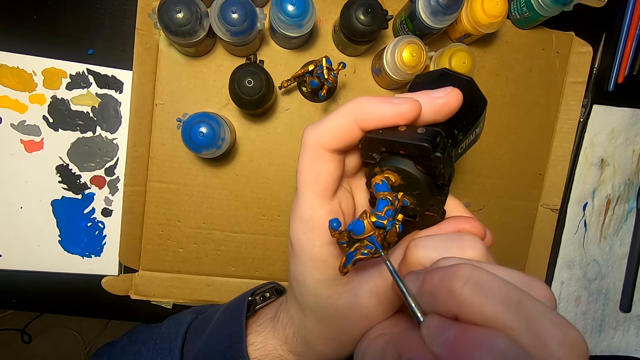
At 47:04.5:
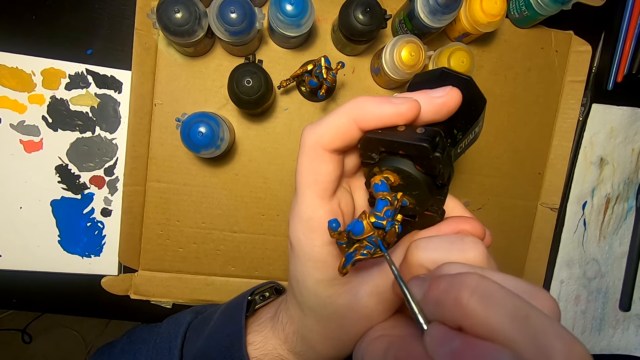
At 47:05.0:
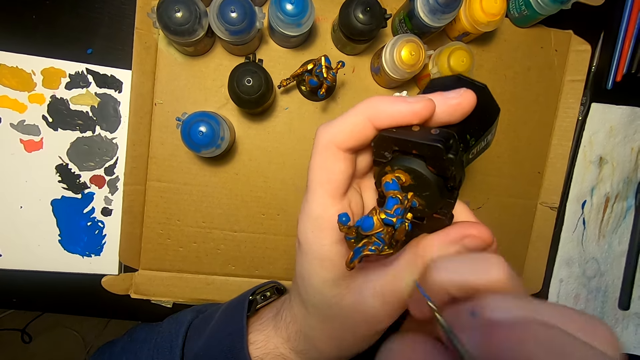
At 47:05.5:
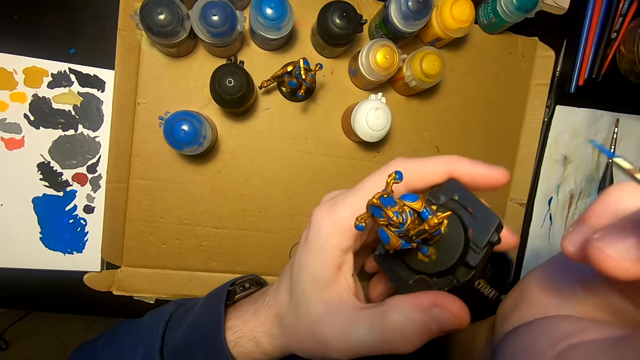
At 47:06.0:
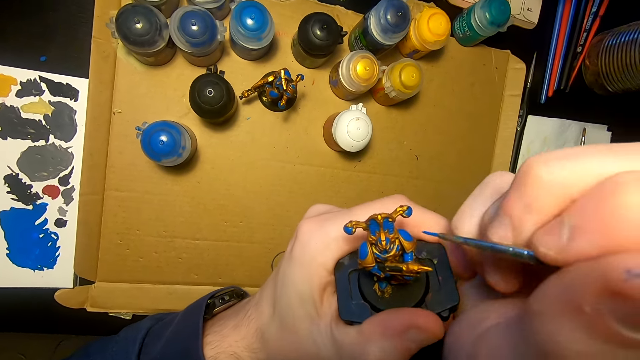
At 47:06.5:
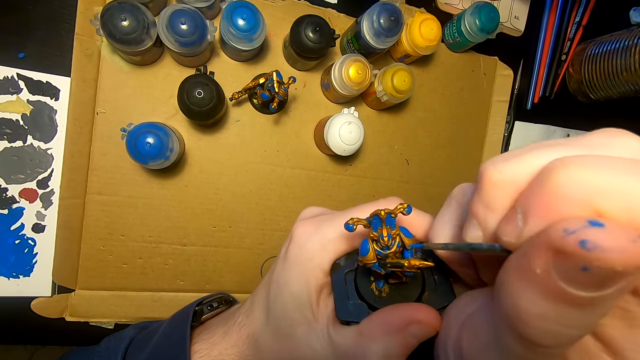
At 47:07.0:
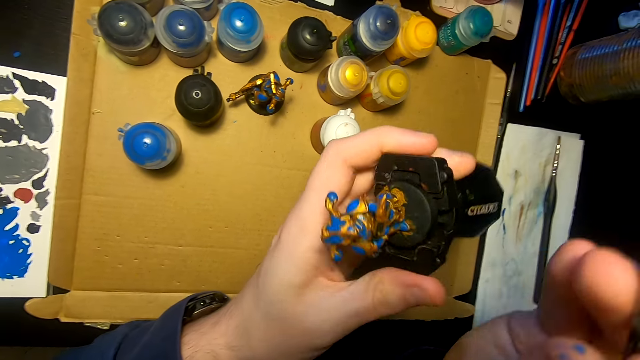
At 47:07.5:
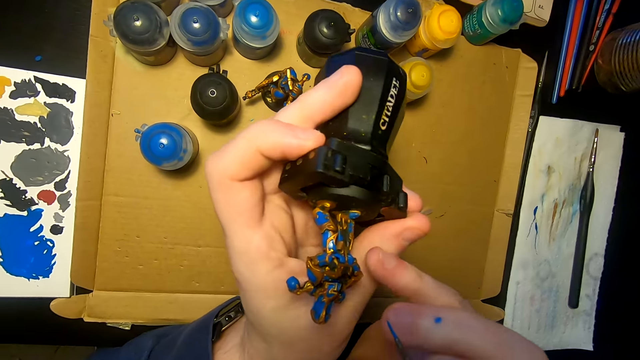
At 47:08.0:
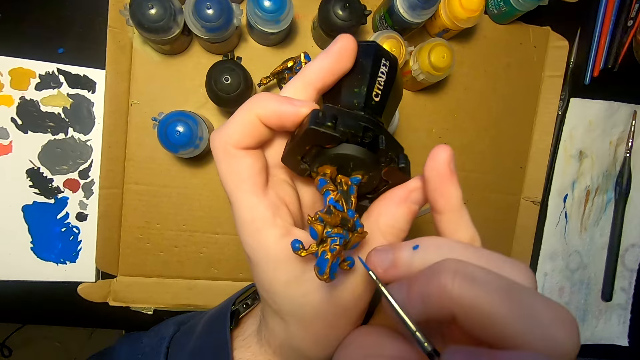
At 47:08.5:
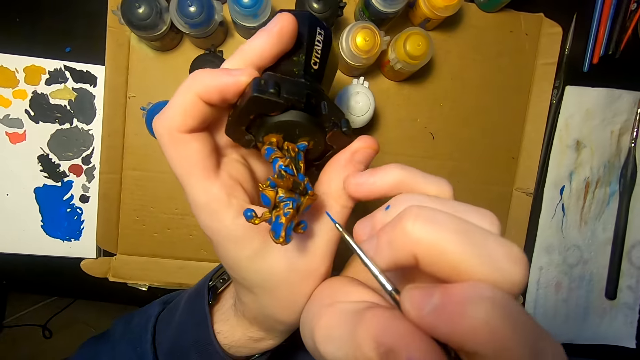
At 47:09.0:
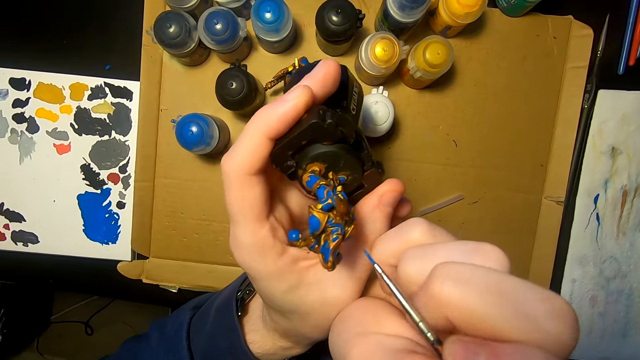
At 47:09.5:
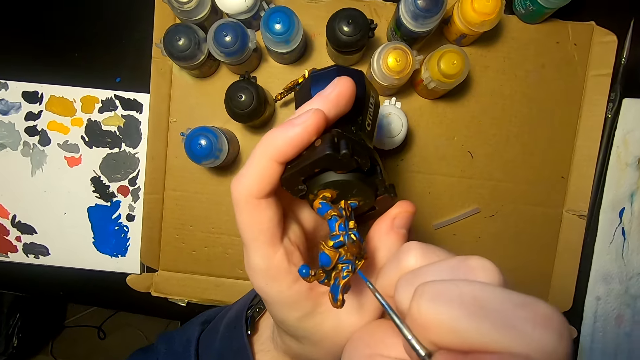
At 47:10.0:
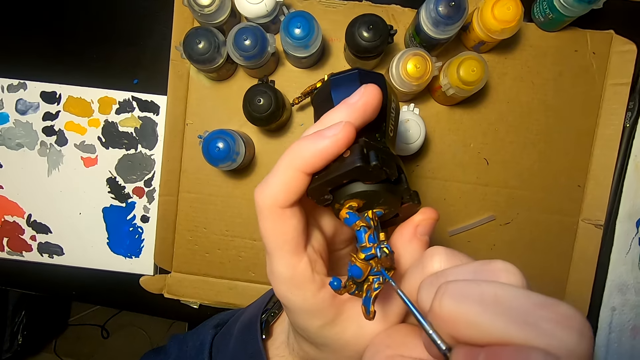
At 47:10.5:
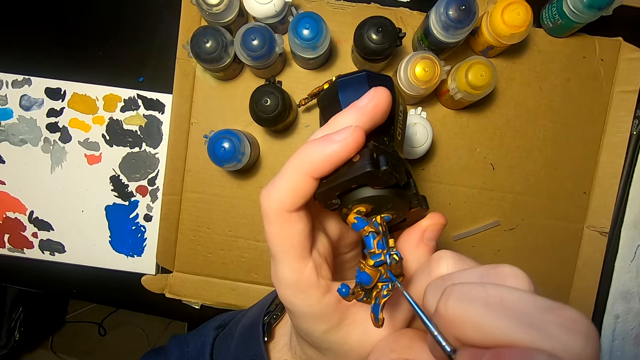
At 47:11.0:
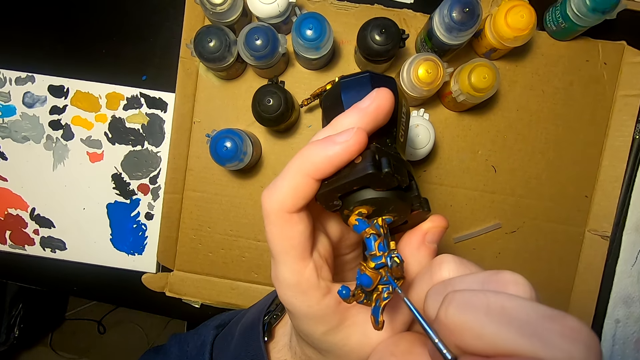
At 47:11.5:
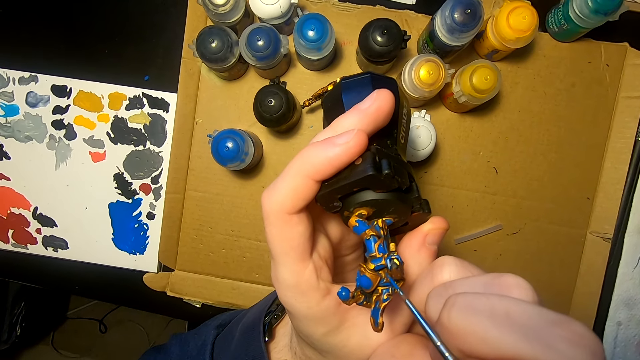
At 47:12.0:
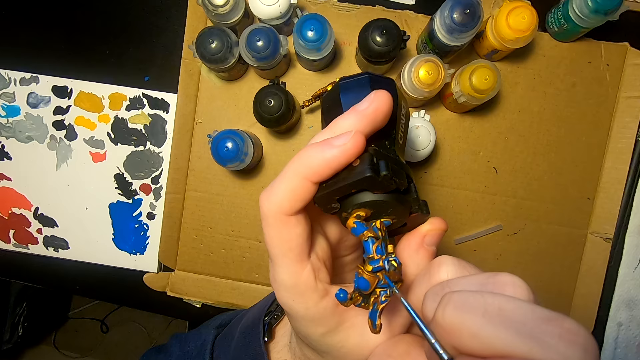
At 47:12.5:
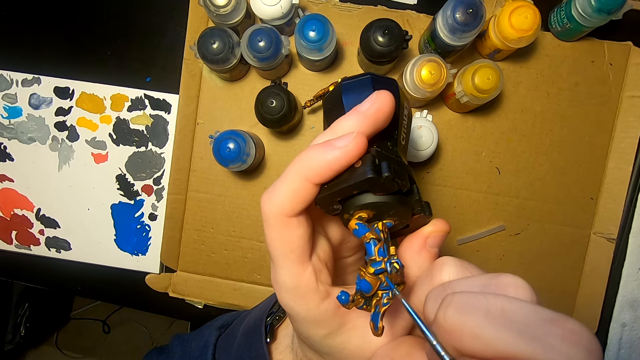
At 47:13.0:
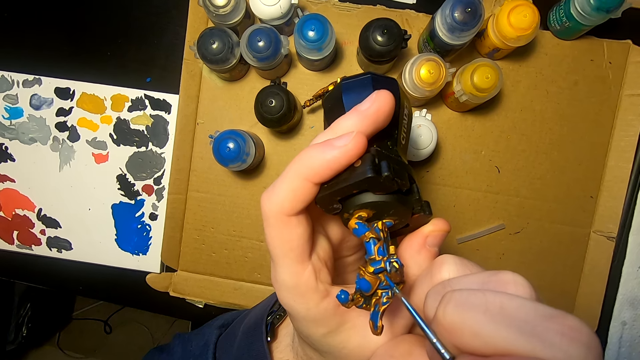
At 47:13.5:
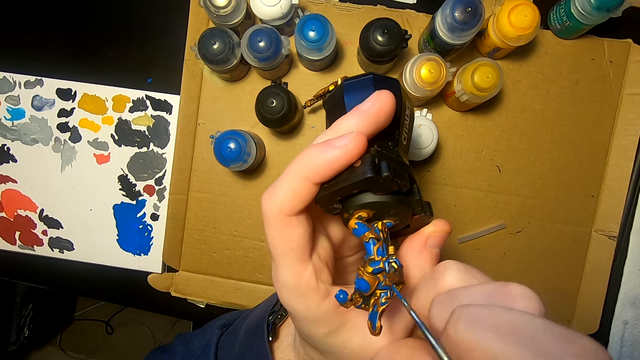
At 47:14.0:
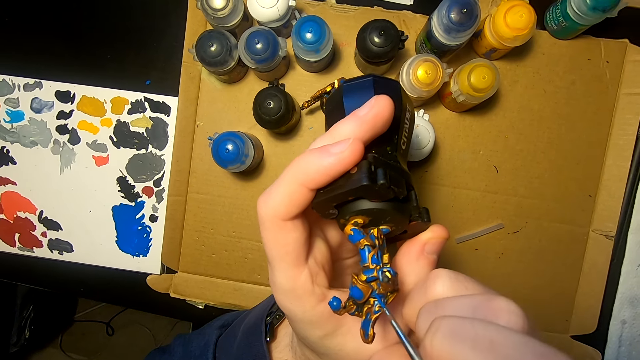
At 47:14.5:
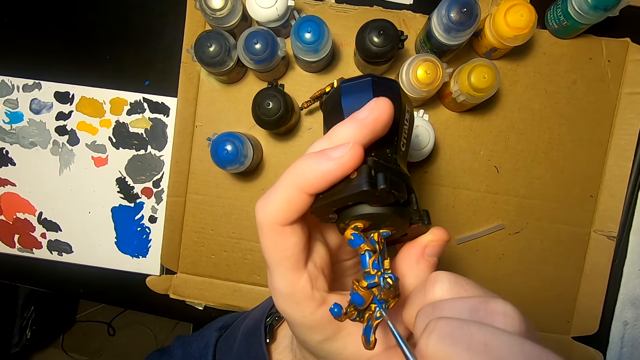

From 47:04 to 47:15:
The camera wearer turns the sculpture, looks at the sculpture, and paints the sculpture with a pen brush. They turn the sculpture, look at the sculpture, and paint the sculpture with the pen brush.

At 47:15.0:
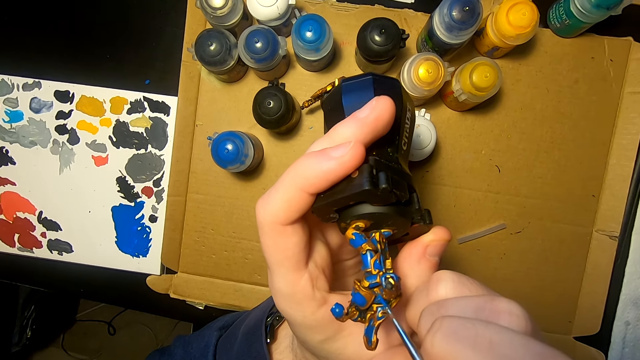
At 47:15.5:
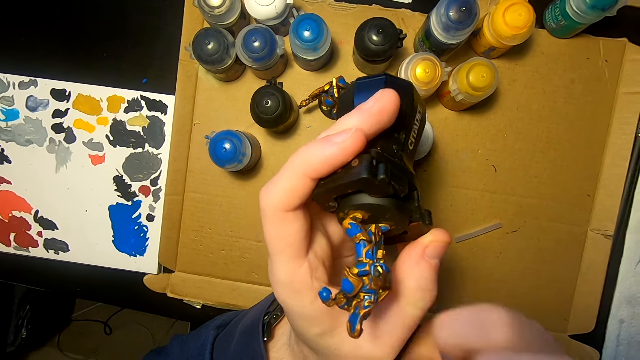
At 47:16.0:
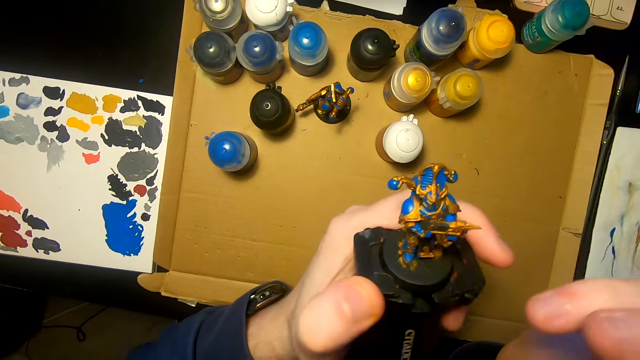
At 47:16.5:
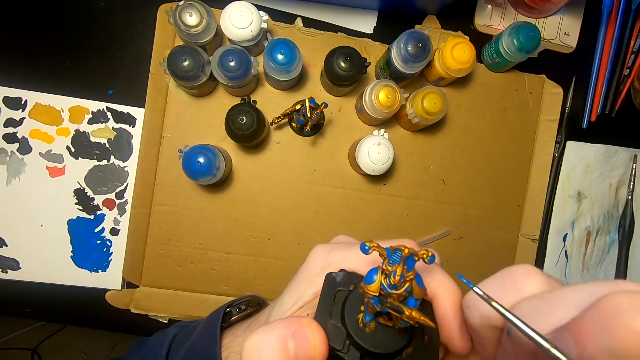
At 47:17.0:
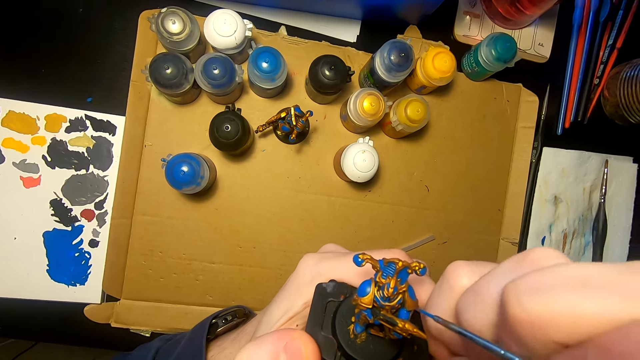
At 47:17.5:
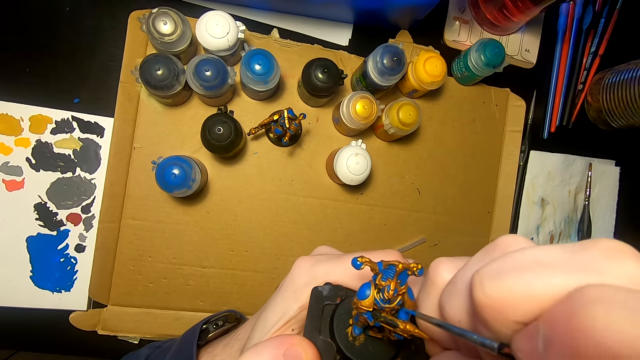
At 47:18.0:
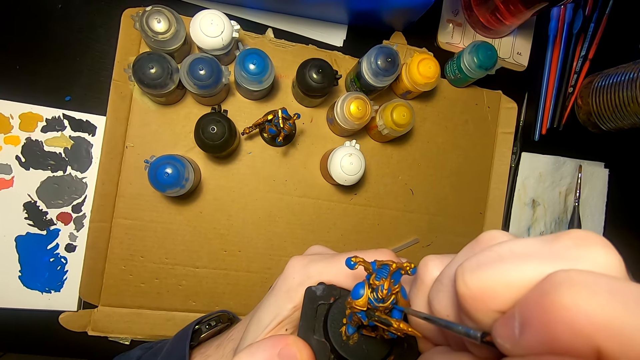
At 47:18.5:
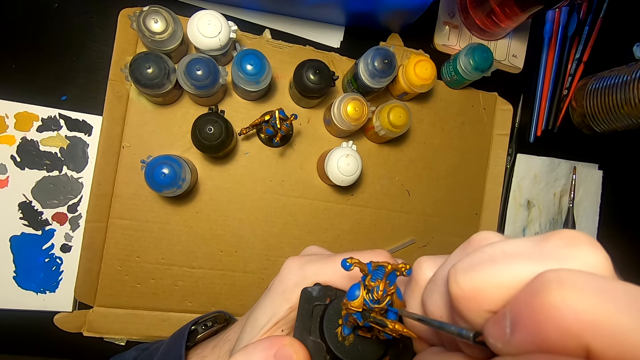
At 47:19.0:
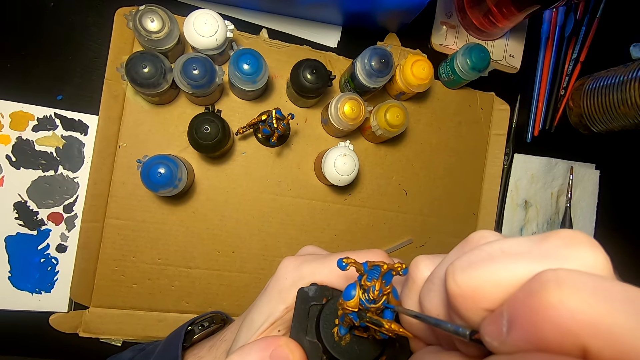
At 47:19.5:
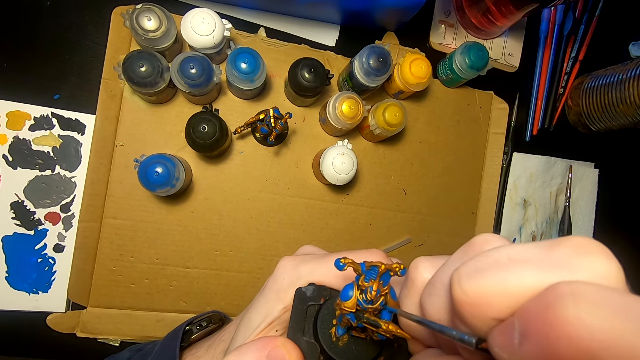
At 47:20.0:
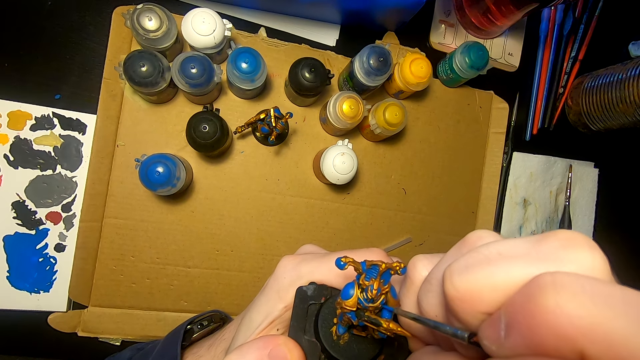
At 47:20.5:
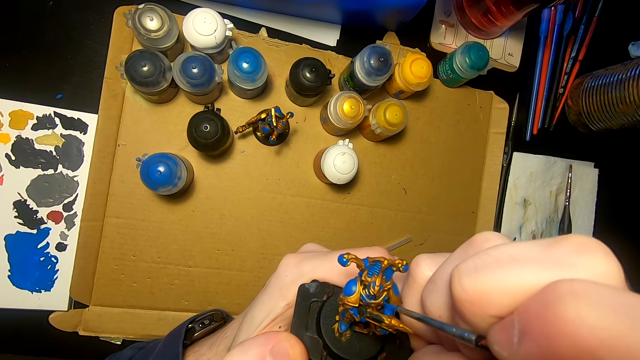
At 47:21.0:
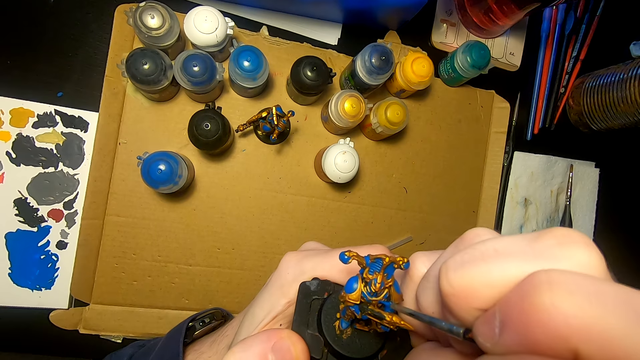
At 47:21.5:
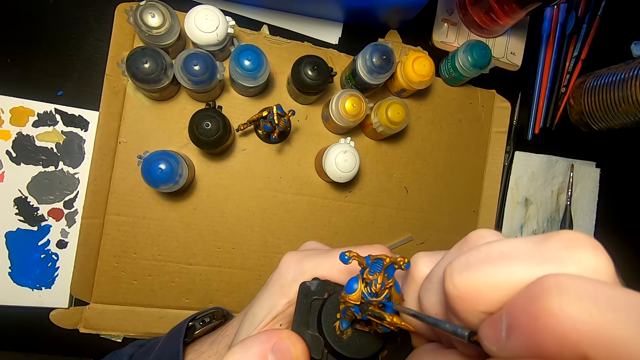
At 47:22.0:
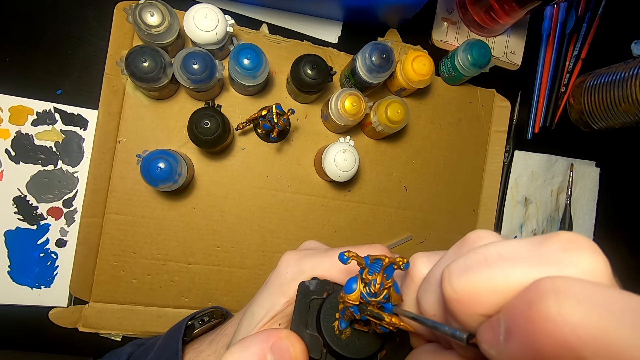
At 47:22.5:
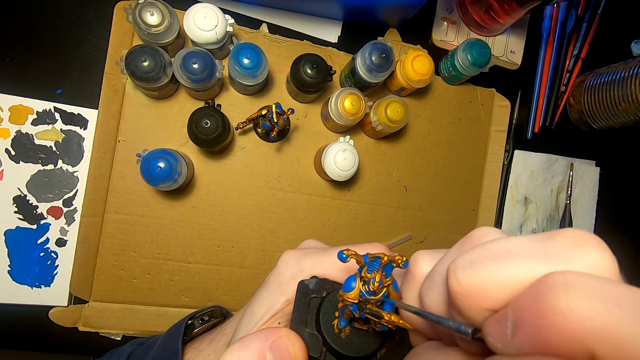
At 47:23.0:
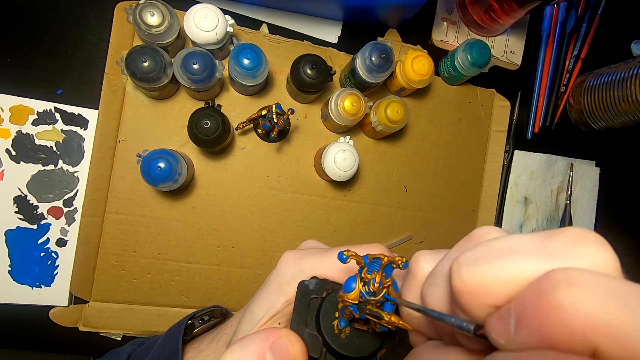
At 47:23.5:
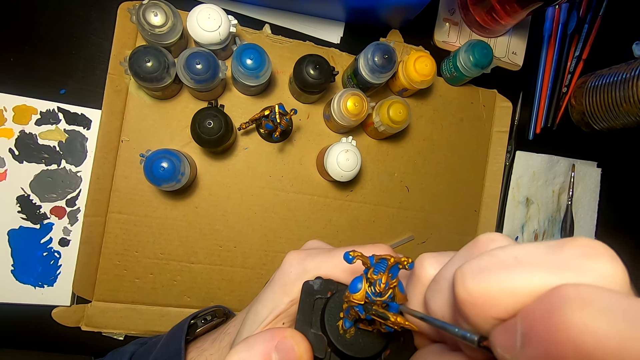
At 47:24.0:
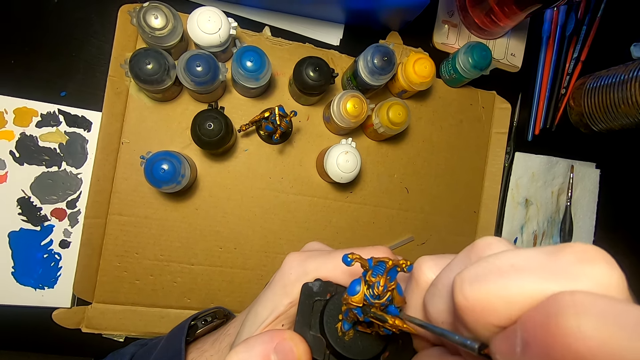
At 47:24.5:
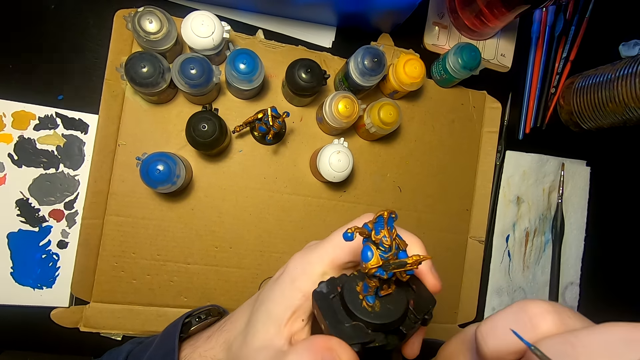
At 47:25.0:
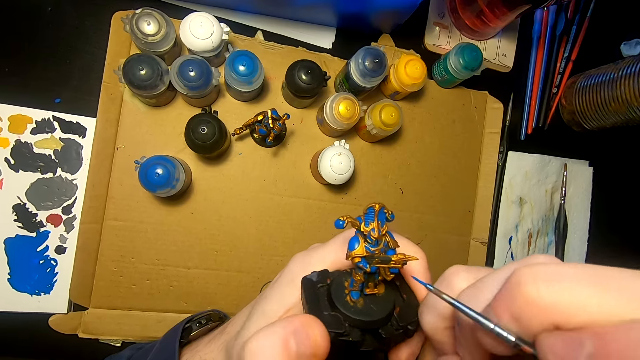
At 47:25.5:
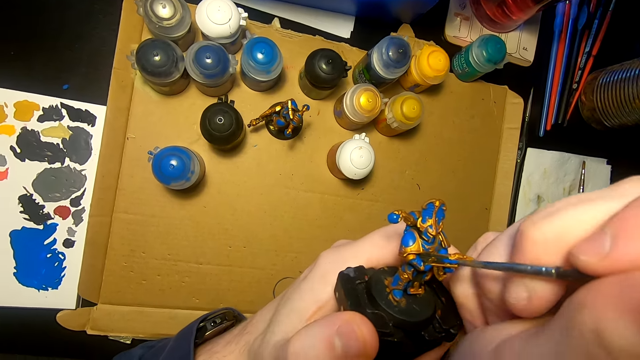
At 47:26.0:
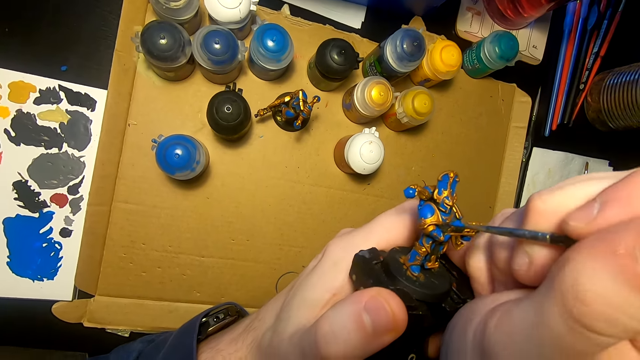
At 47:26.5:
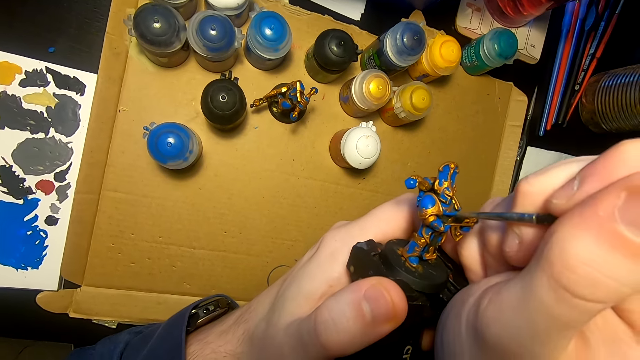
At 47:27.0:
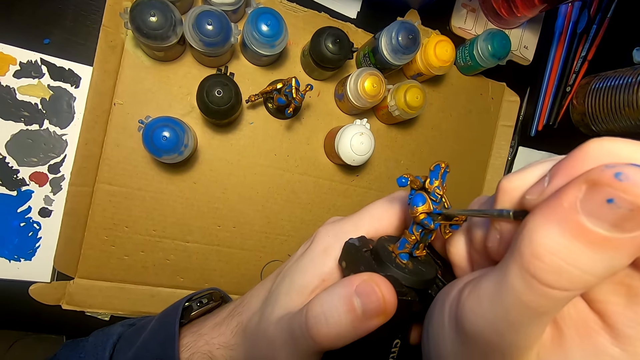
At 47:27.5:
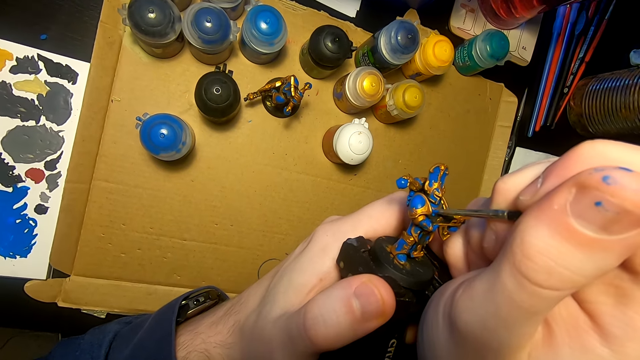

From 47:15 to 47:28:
The camera wearer turns the sculpture, looks at the sculpture, and paints the sculpture with a pen brush. They move the right hand and paint the sculpture with the pen brush.
